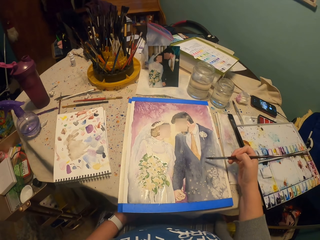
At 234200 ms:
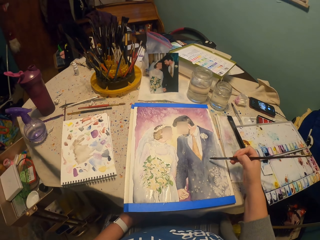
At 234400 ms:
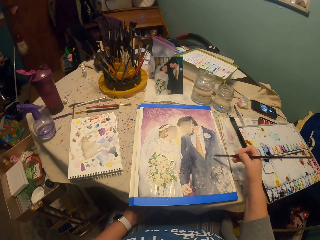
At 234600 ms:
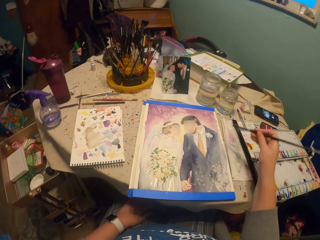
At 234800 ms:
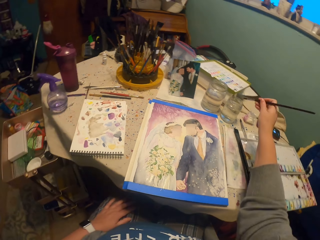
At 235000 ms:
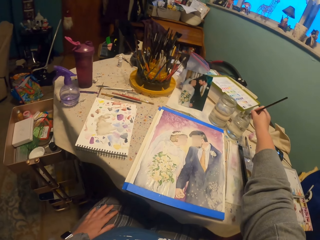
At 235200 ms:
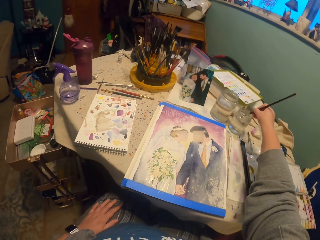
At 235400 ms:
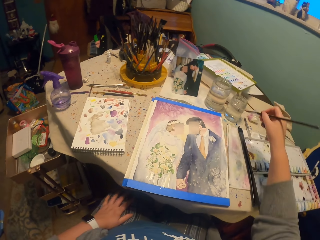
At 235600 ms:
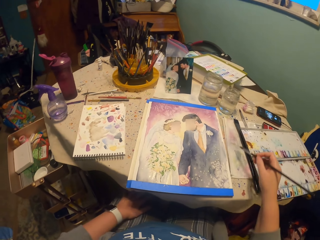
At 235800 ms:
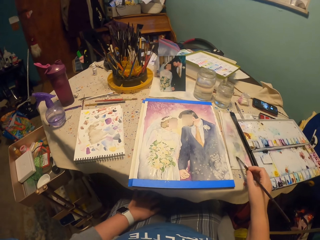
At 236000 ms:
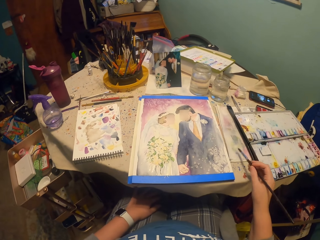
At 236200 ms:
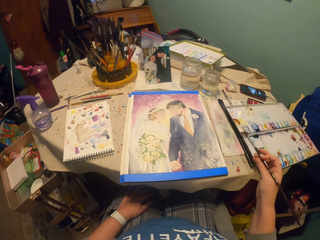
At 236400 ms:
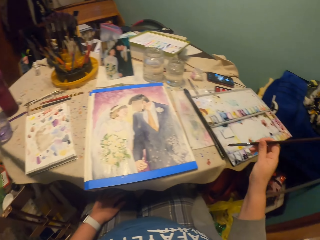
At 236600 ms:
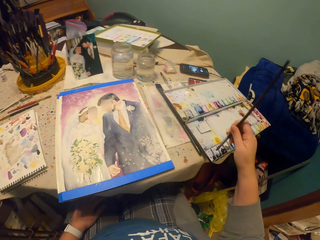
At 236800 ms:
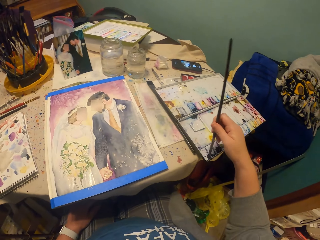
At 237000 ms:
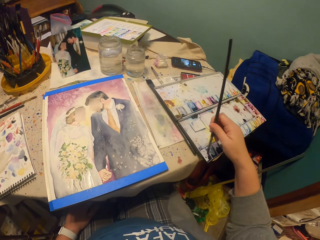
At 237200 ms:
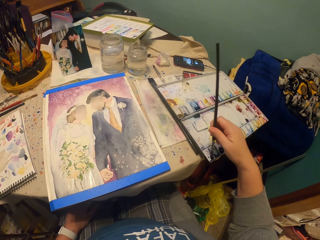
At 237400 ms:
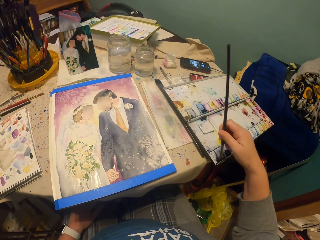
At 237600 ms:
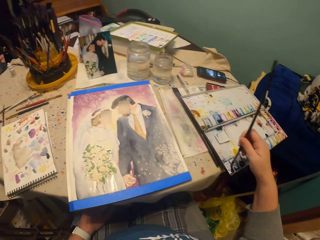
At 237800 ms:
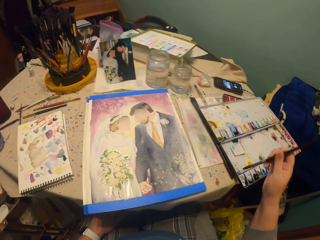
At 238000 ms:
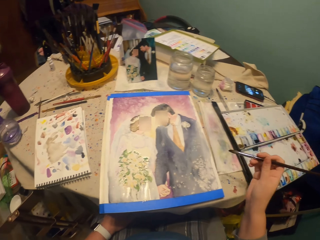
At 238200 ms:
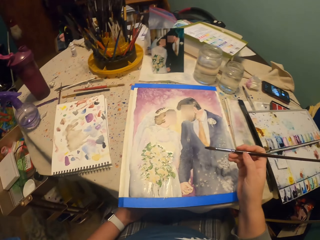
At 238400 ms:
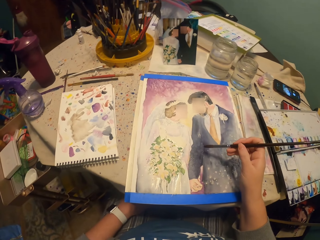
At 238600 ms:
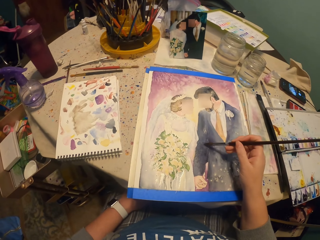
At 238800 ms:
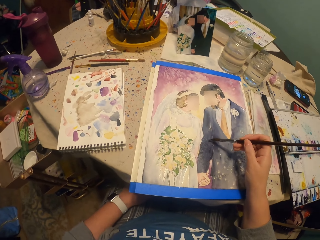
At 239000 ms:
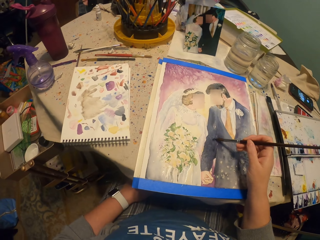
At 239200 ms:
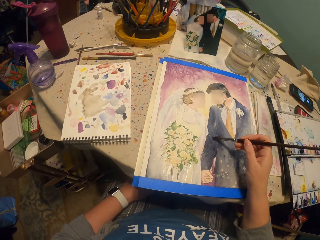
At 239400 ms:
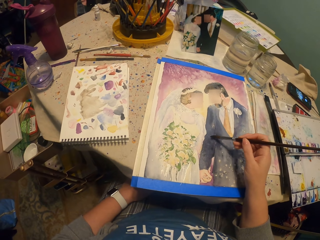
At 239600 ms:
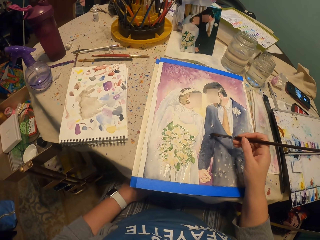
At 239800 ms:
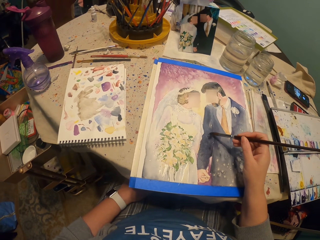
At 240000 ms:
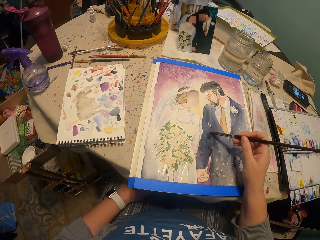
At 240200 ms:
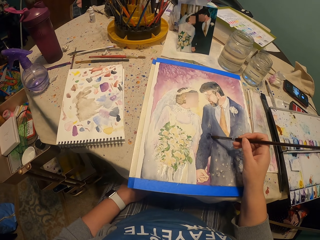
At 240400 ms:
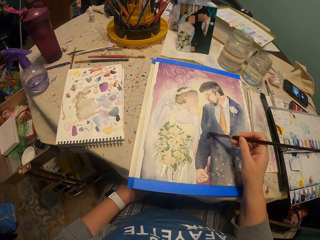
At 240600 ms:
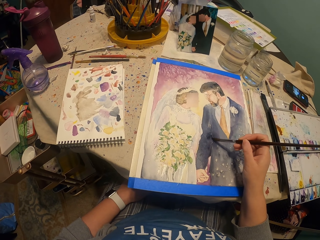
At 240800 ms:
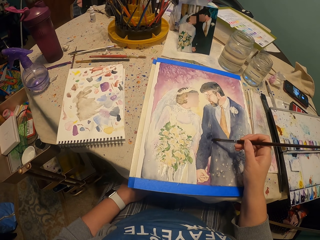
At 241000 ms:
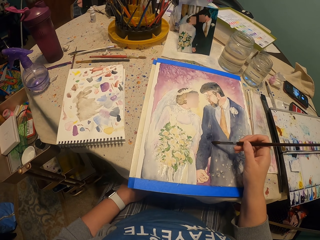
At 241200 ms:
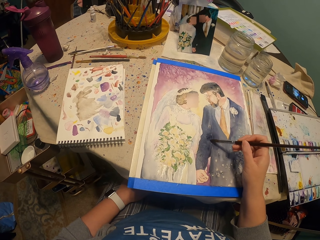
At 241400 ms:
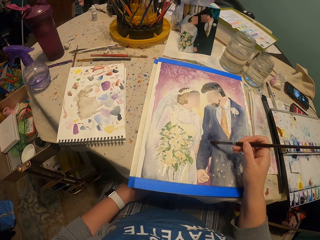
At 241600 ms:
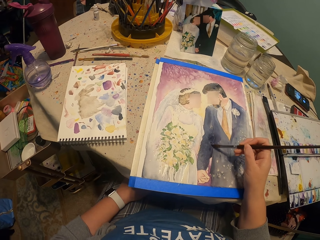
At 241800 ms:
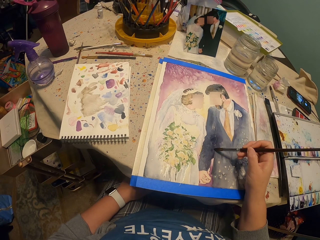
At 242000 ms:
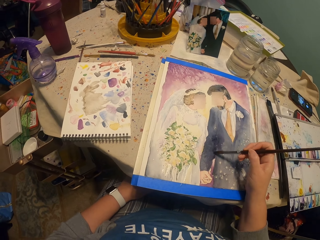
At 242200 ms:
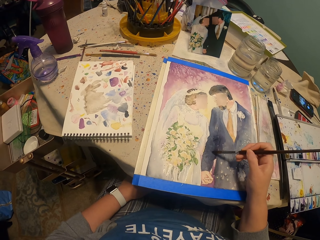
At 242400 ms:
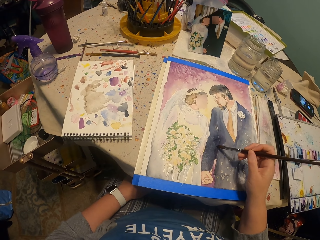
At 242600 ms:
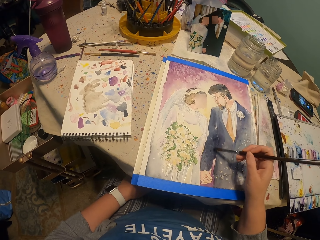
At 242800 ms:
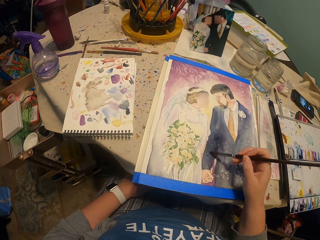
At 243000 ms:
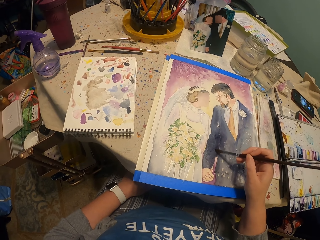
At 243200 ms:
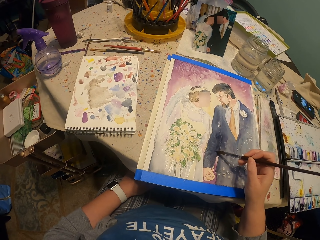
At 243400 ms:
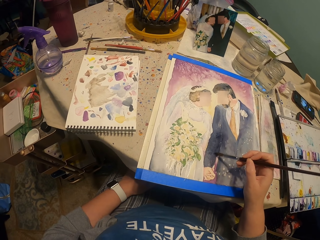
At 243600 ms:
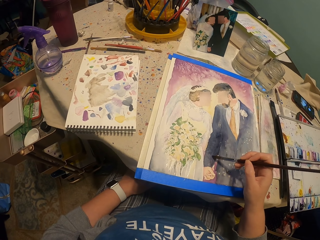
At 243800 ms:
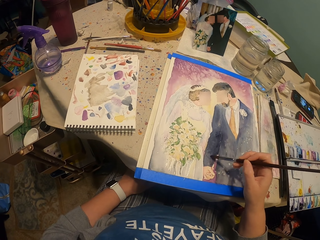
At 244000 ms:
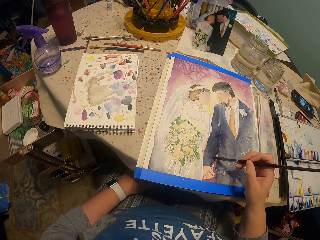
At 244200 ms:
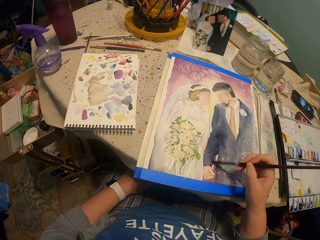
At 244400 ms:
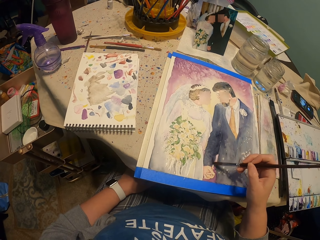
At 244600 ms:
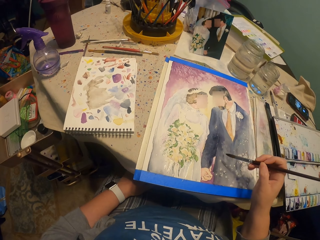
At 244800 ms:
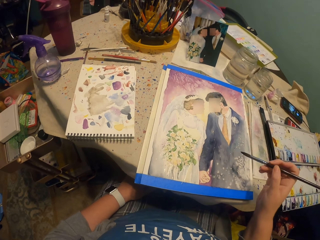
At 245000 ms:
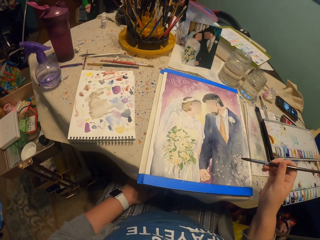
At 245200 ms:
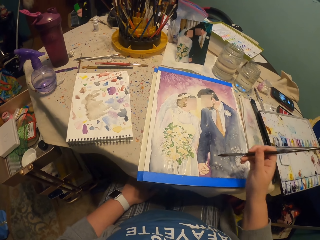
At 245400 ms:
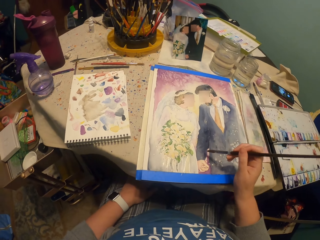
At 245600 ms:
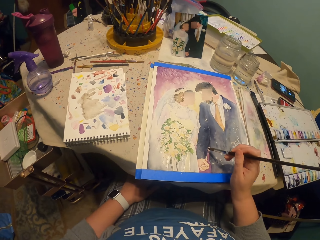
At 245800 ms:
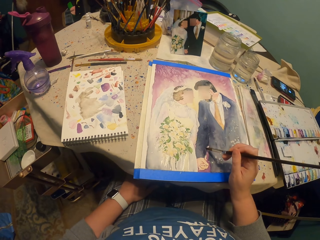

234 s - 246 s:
The camera wearer picks up a bit of water with a brush from the glass. They pick the paint with the brush. They apply the paint on the picture.

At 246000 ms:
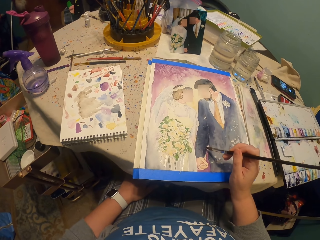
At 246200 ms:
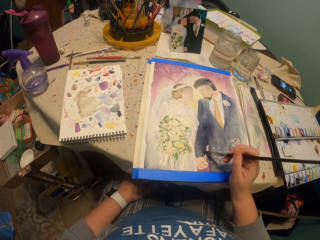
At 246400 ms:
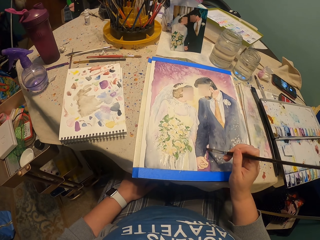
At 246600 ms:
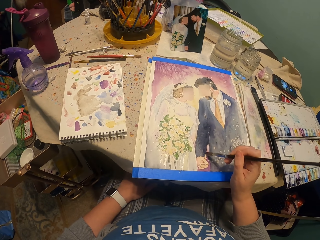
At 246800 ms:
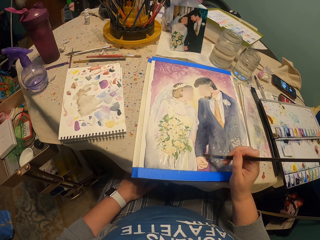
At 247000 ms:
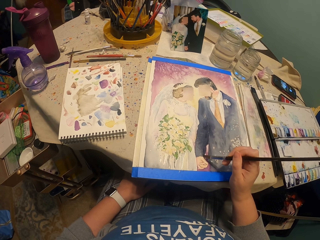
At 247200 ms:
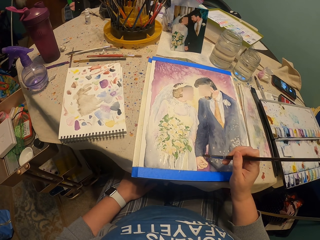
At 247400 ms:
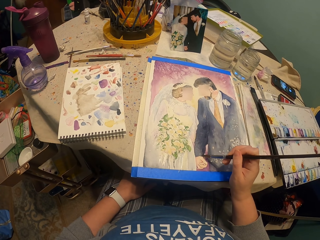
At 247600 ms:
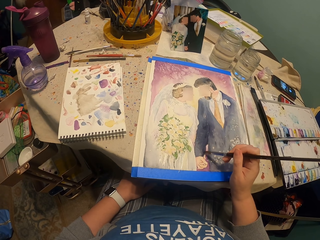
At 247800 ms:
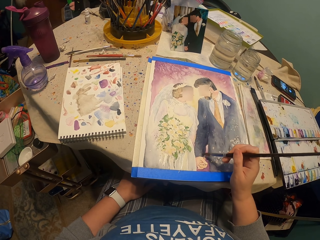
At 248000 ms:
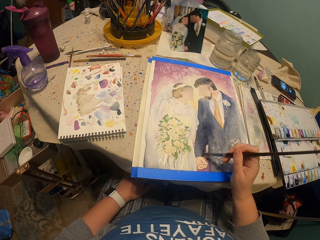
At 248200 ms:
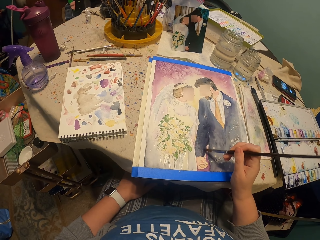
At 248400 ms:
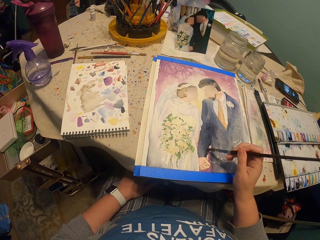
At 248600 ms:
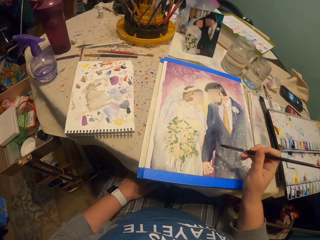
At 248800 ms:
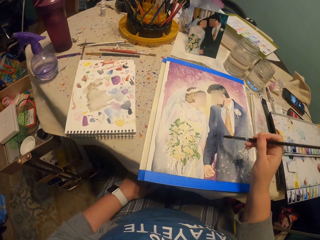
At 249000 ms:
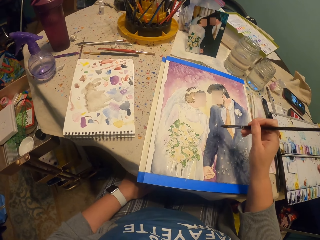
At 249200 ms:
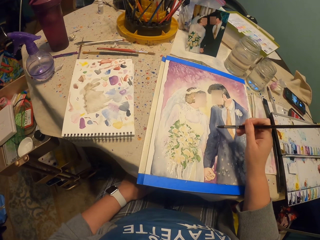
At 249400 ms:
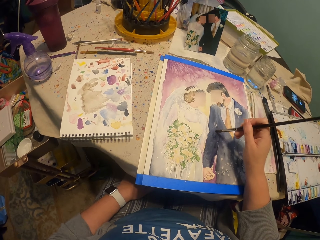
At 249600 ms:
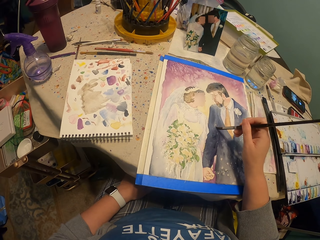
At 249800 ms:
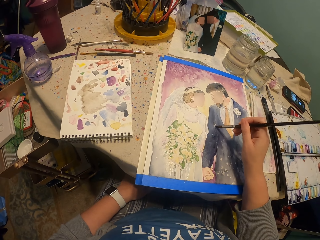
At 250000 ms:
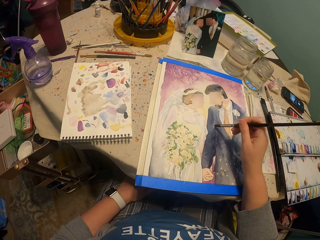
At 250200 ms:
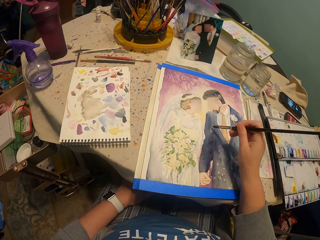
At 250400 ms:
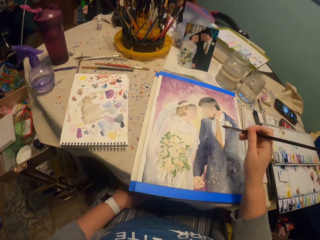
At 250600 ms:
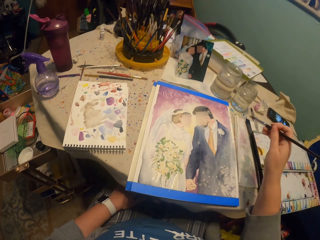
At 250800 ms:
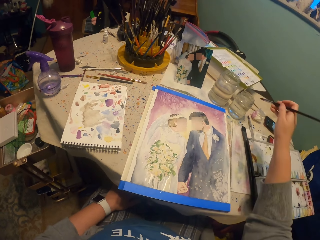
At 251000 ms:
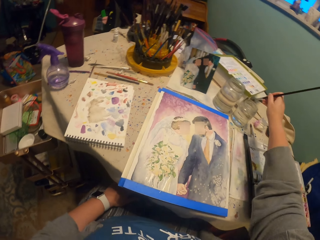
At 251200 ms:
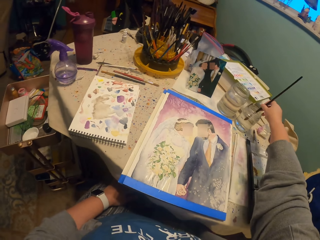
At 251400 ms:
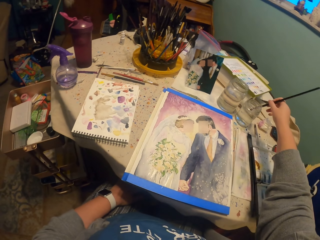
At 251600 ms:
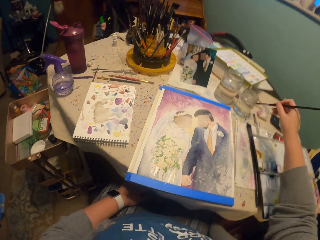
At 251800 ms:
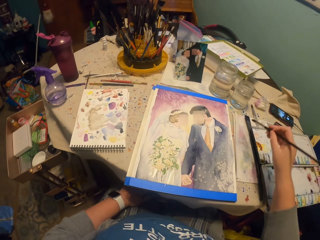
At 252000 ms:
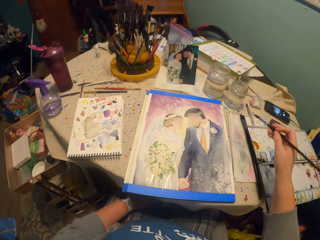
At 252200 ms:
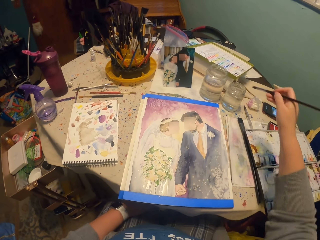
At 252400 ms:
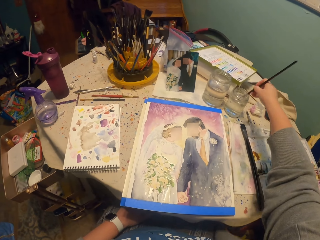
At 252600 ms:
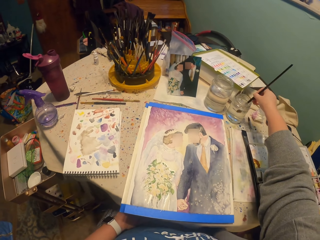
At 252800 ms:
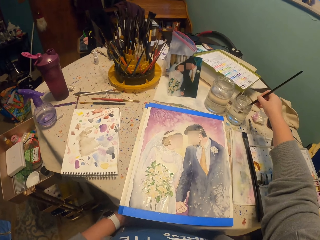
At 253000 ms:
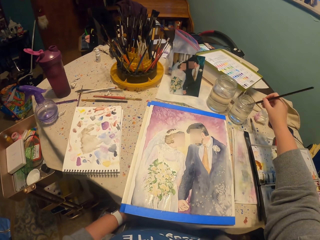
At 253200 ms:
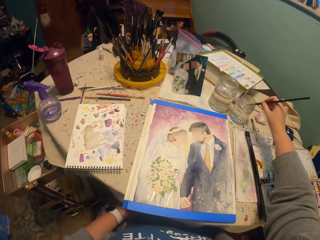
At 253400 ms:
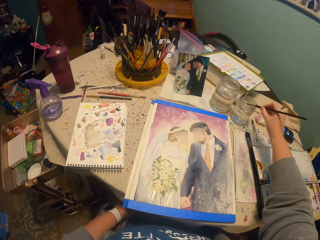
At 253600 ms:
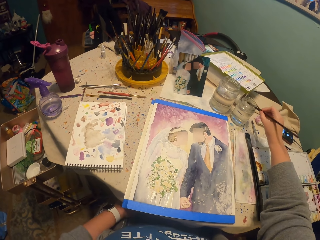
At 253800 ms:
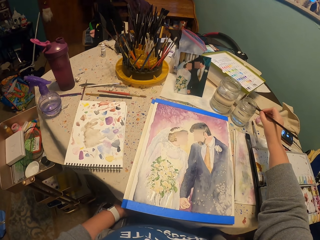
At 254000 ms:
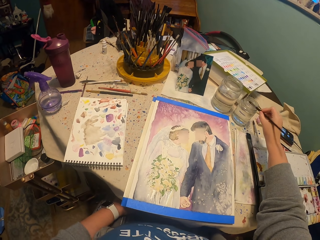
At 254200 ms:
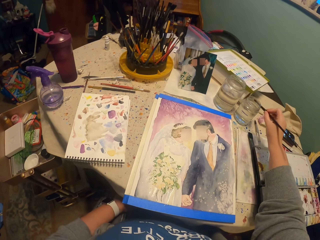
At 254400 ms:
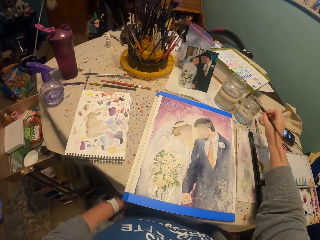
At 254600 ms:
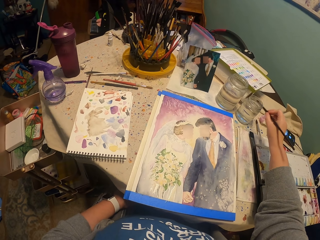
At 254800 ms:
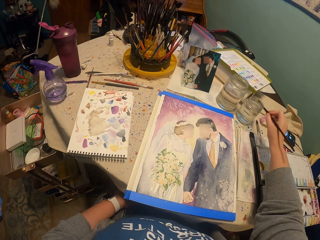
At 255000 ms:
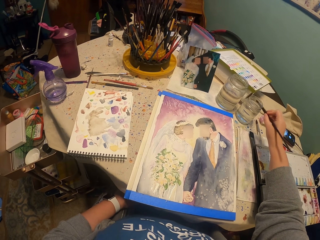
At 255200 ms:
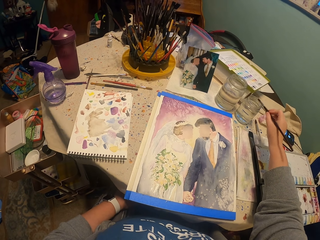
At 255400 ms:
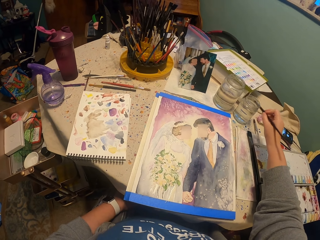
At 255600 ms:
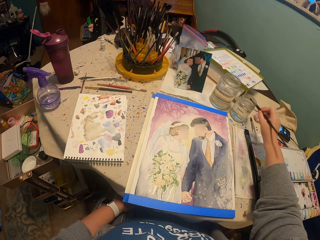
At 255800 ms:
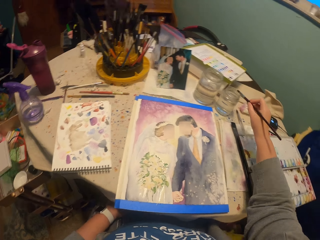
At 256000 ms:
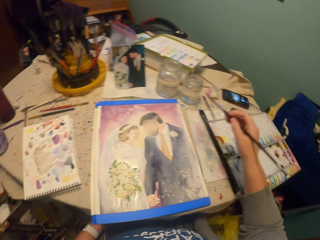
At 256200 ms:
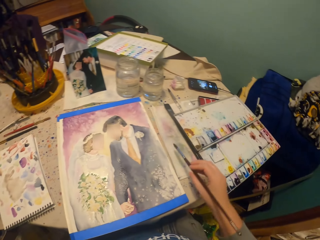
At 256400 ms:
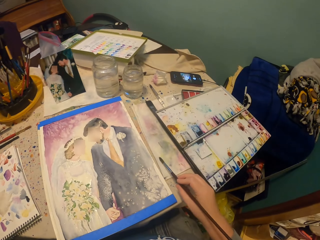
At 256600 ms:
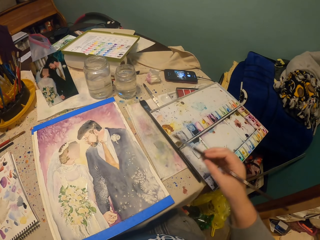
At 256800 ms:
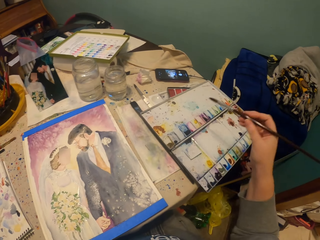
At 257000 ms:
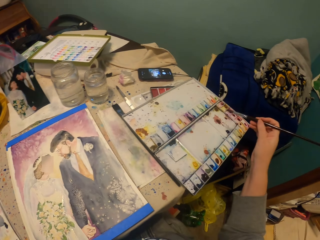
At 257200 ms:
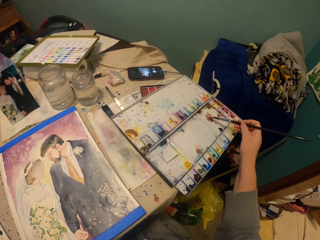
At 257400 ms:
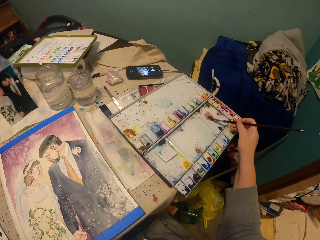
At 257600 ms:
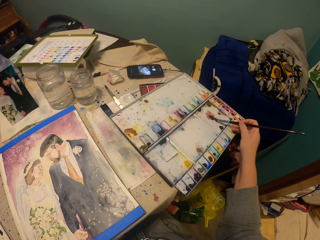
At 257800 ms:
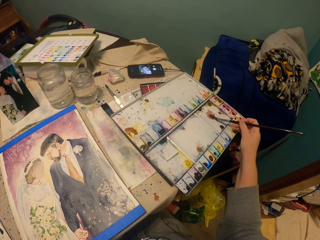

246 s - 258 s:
The camera wearer picks up a bit of water with a brush from the glass.
